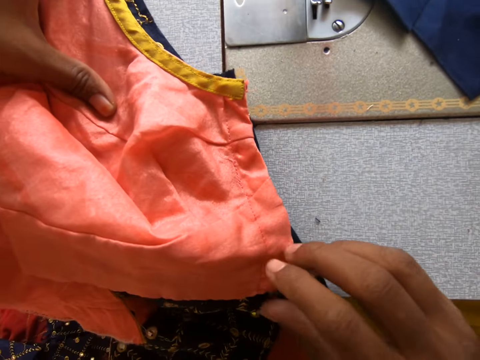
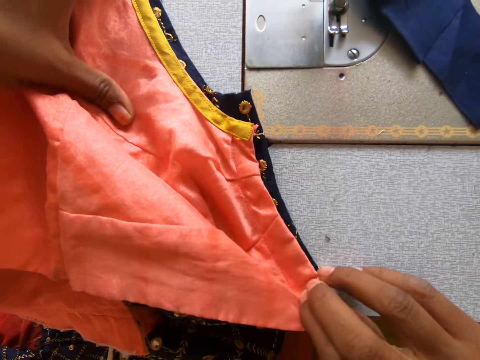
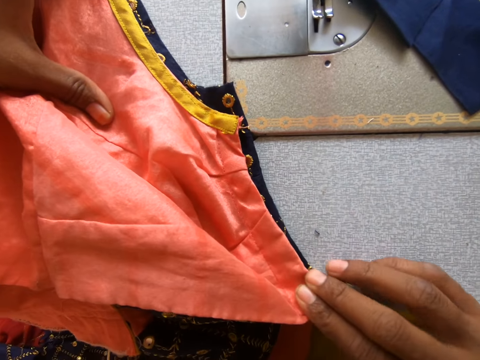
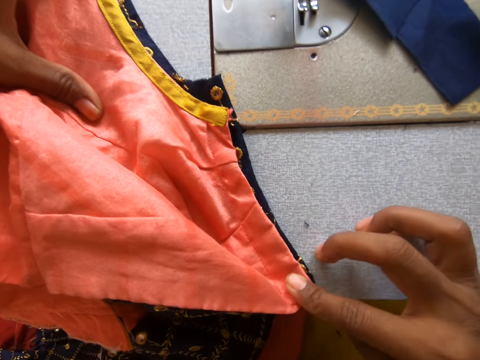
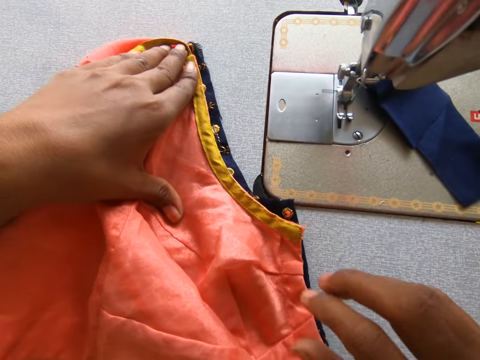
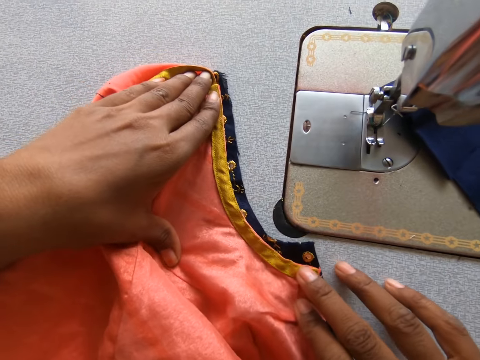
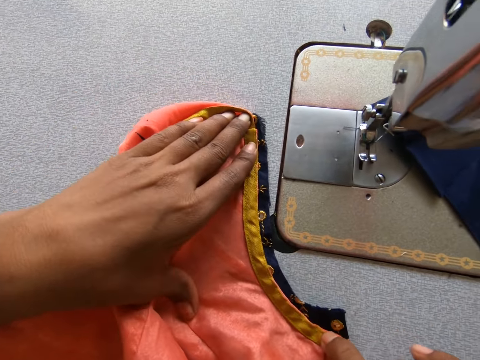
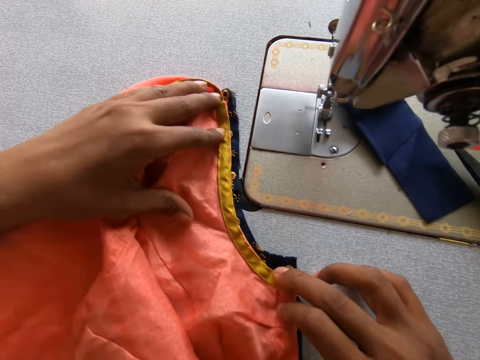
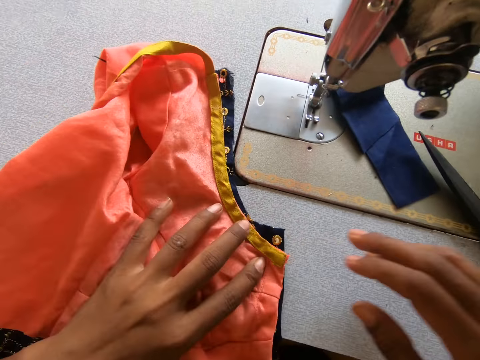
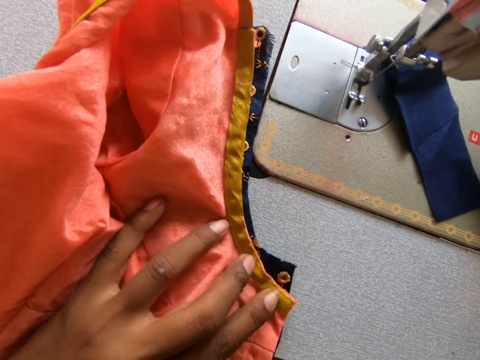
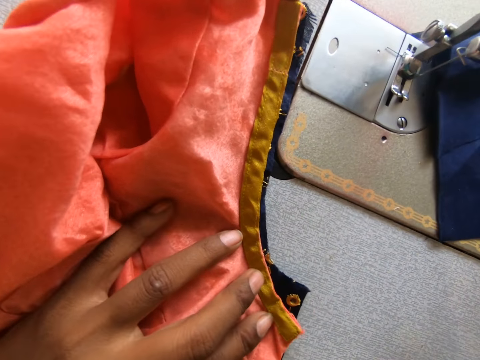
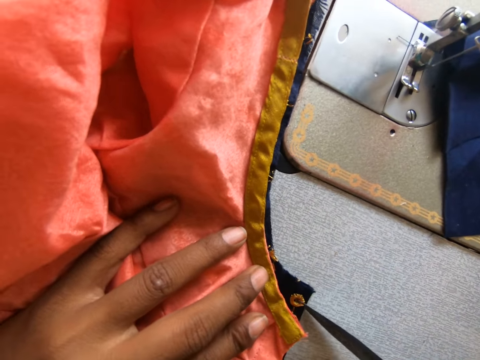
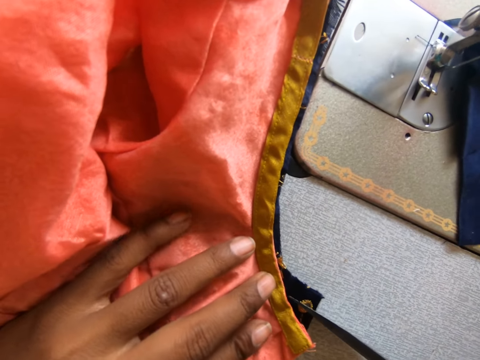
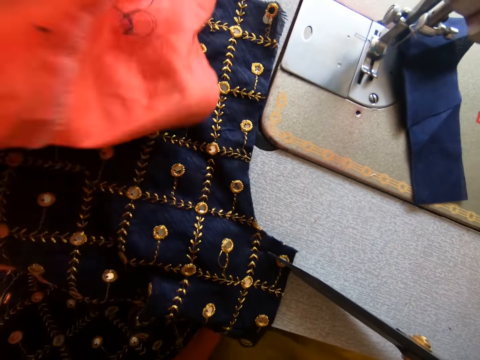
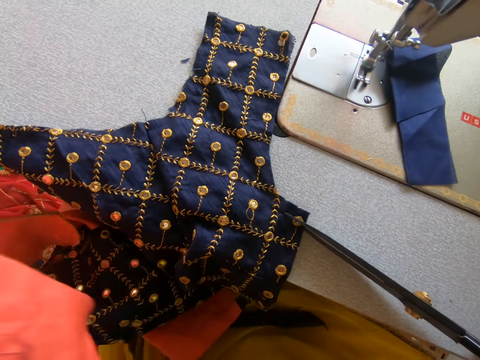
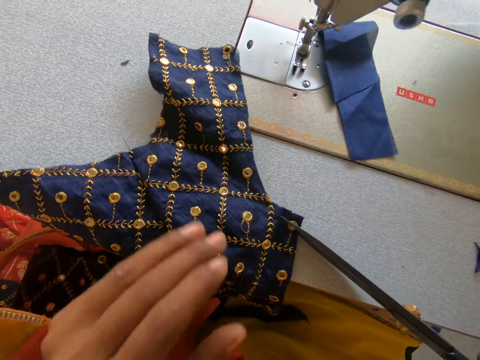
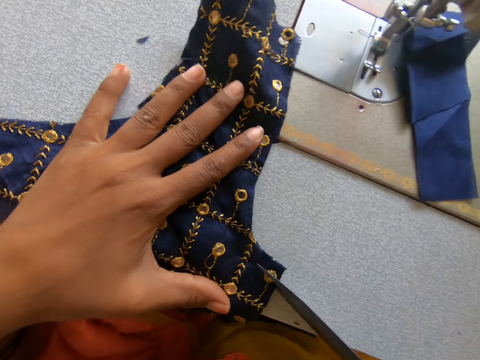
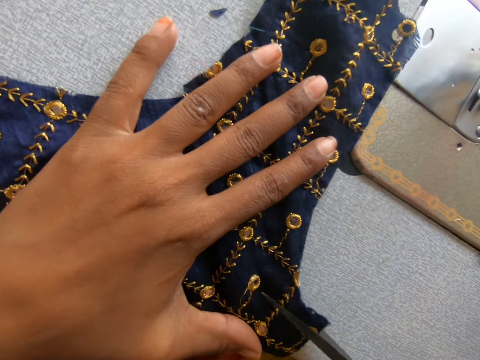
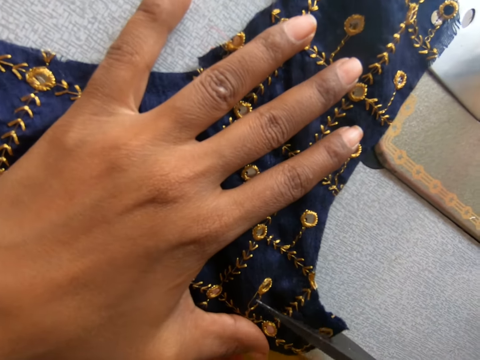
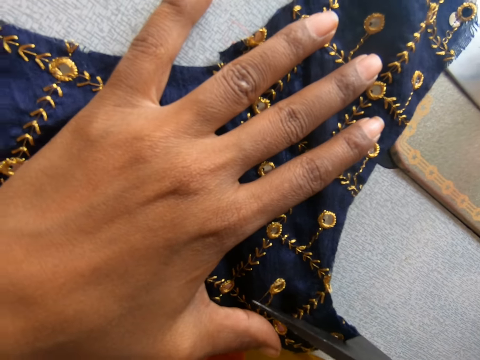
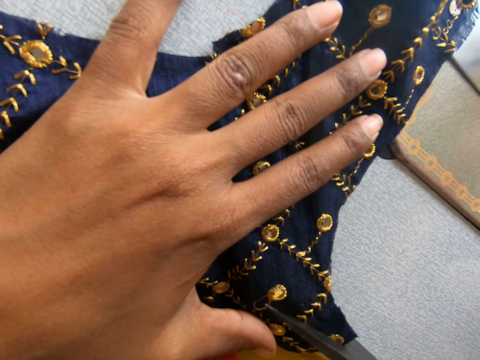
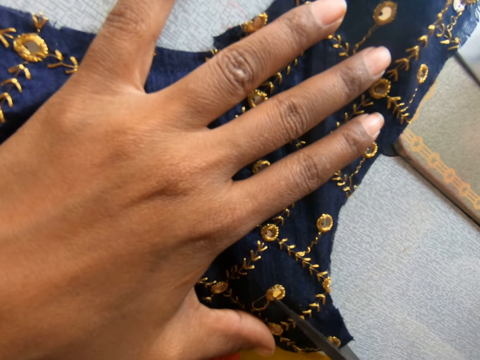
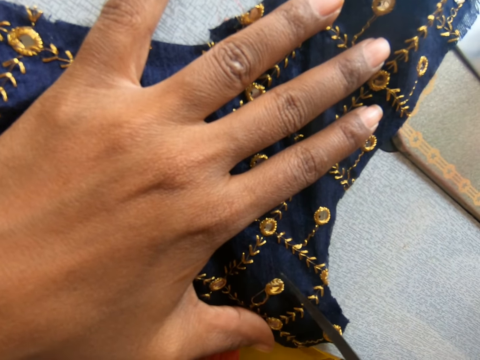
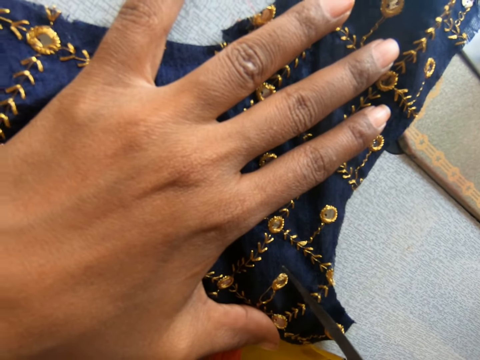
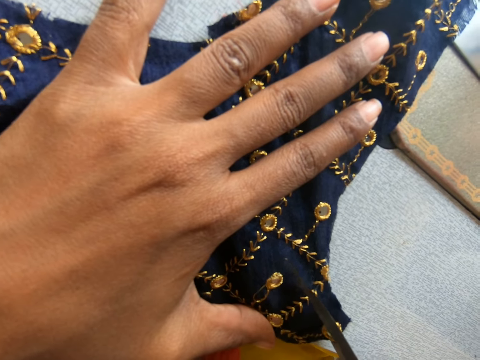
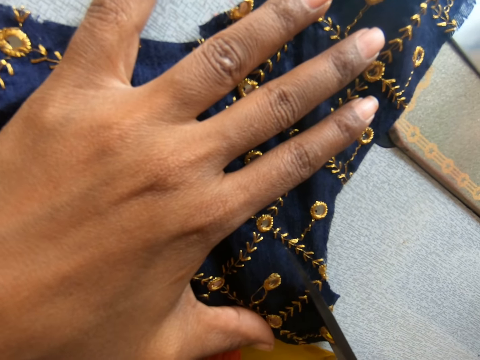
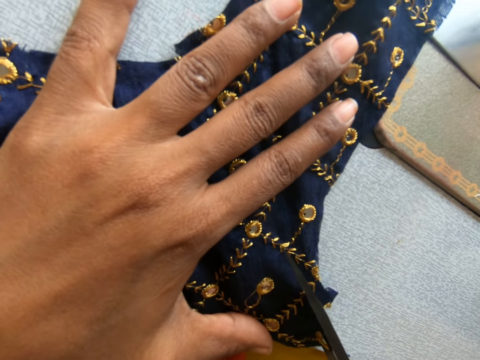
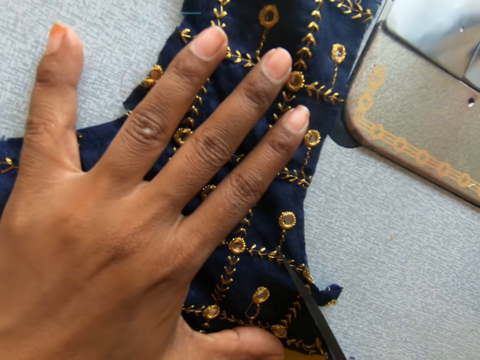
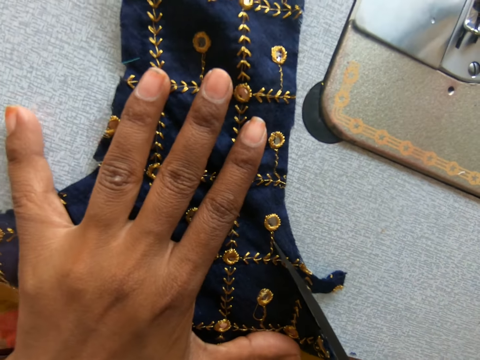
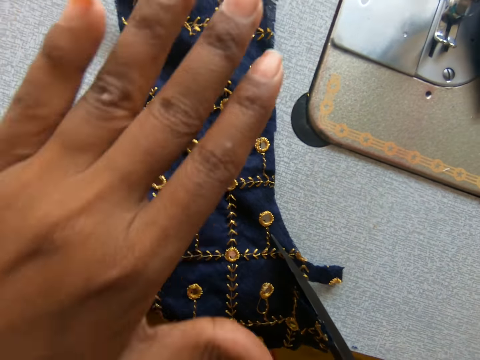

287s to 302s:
The camera wearer picks up scissors. They cut the clothing material on the sewing machine. They remove the top clothing material. They cut the clothing material on the sewing machine.

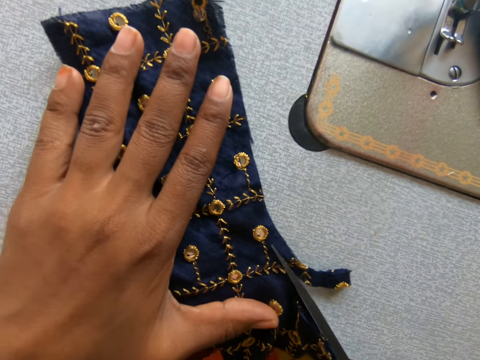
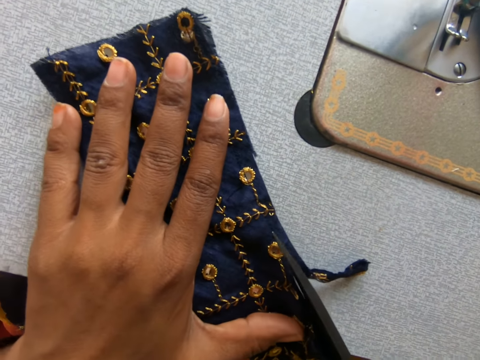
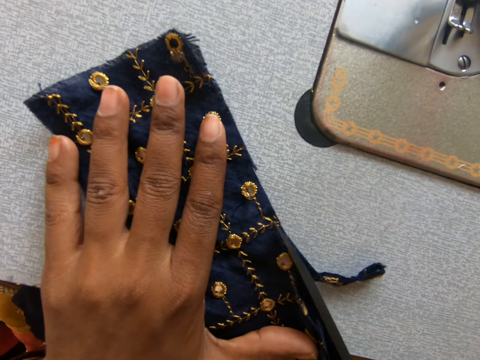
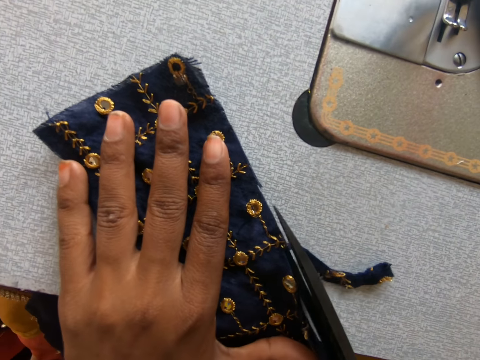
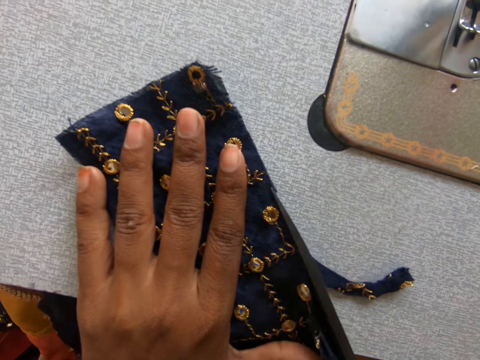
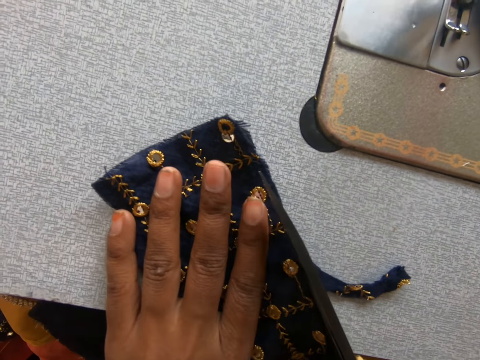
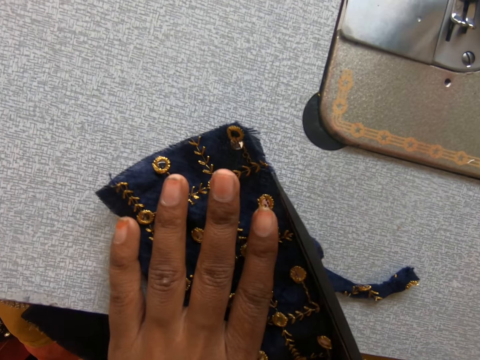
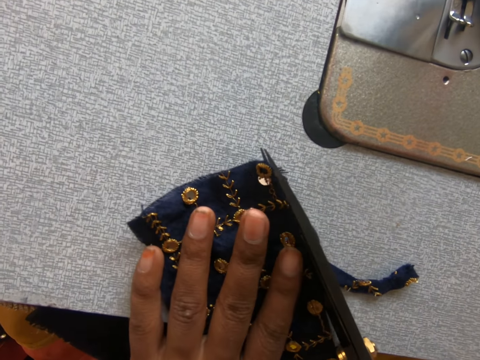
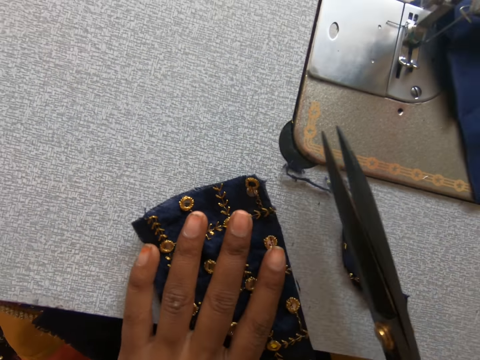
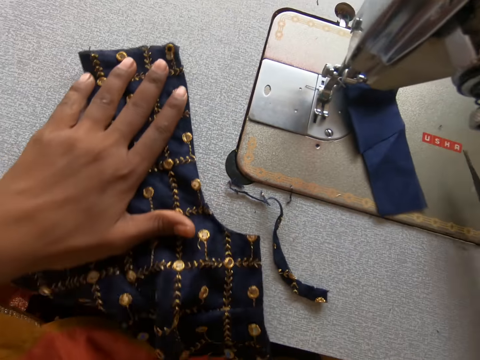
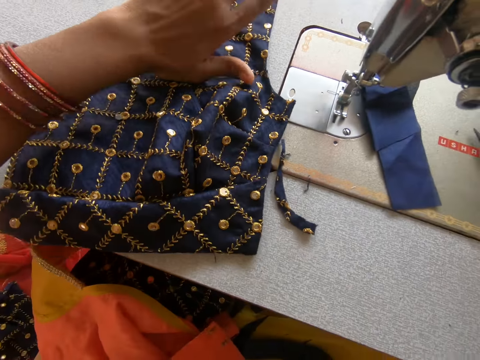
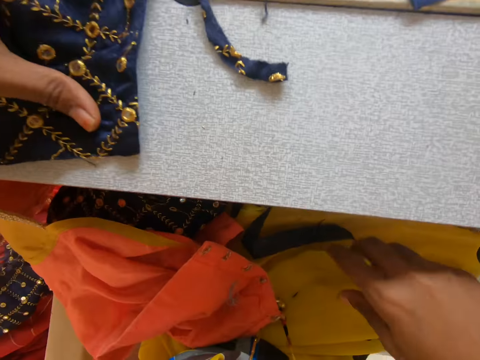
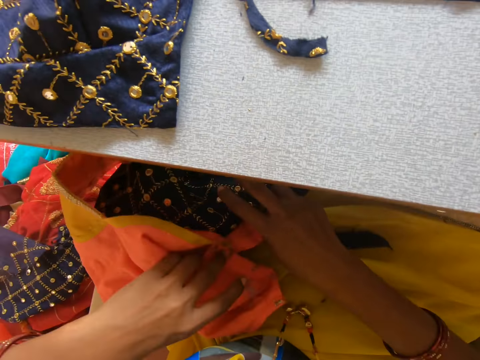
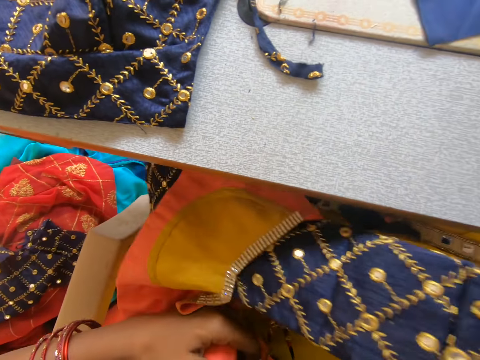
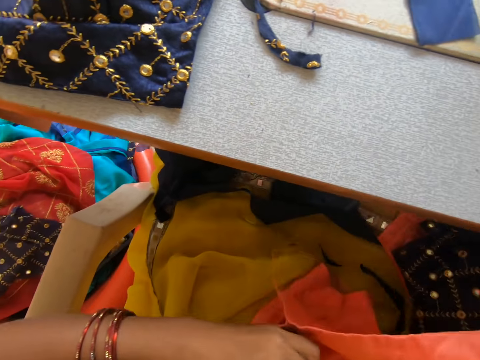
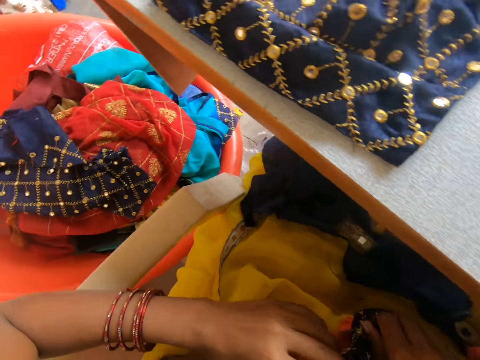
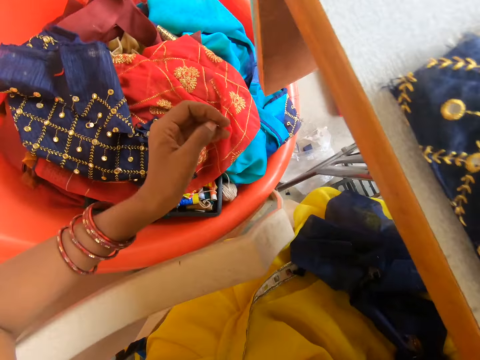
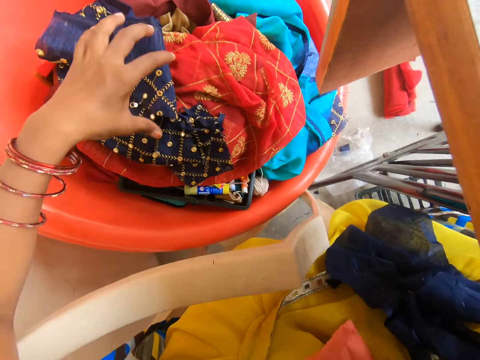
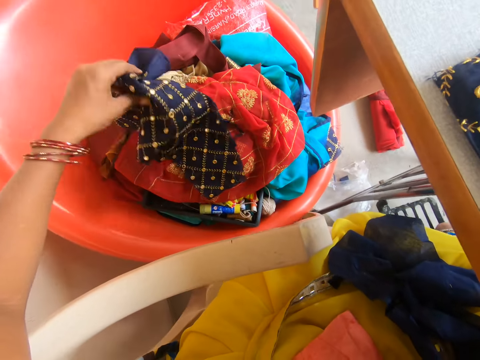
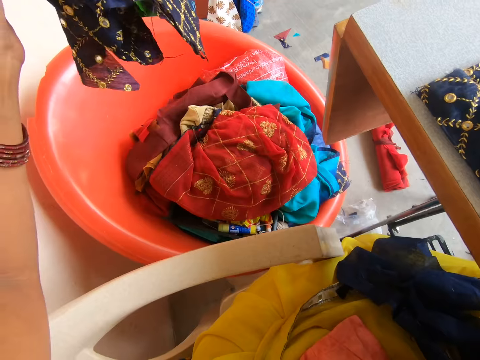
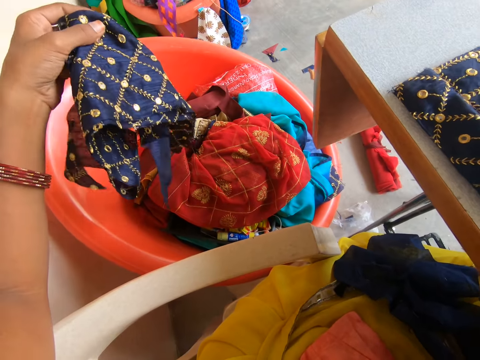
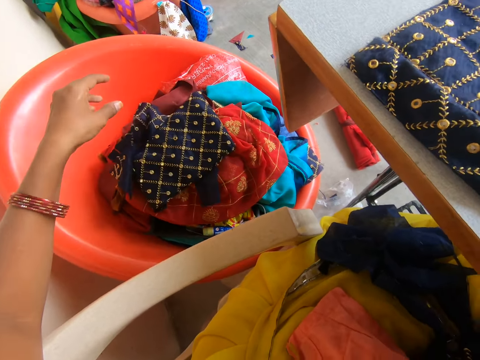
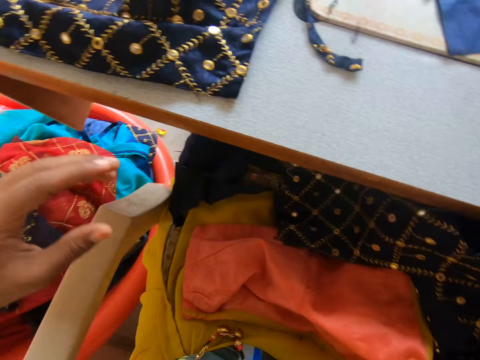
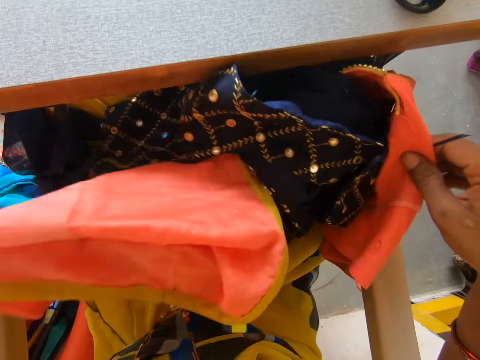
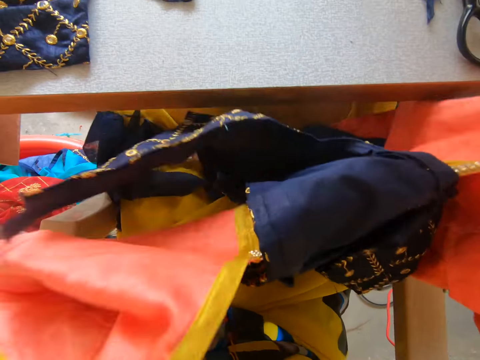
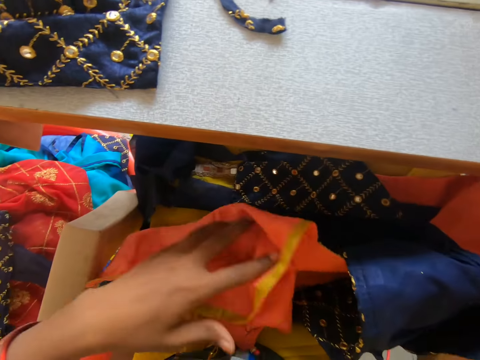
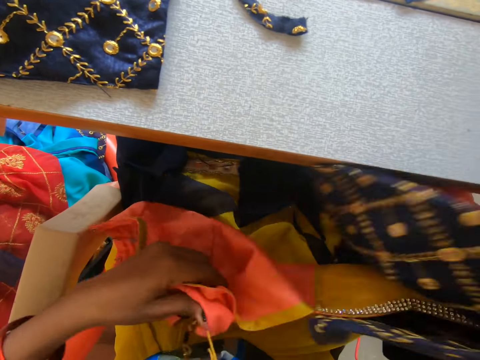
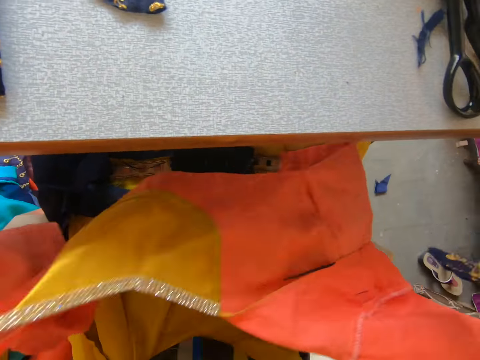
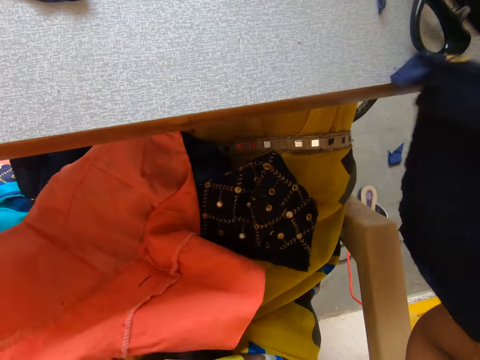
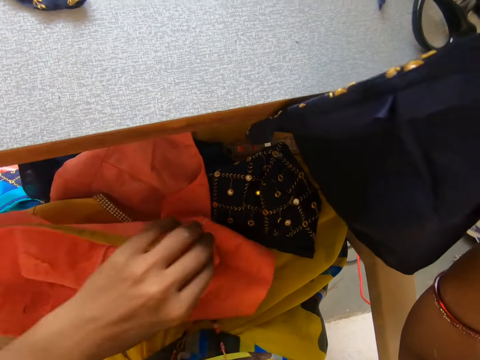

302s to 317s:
The camera wearer pulls the clothing material up on the sewing machine. She puts the scissors on the sewing machine. She moves the clothing materials on her laps. She picks up a cloth. She picks up a clothing material in the bucket and drops the clothing material in the bucket. She picks up the cloth. She turns the clothing materials on her laps.
